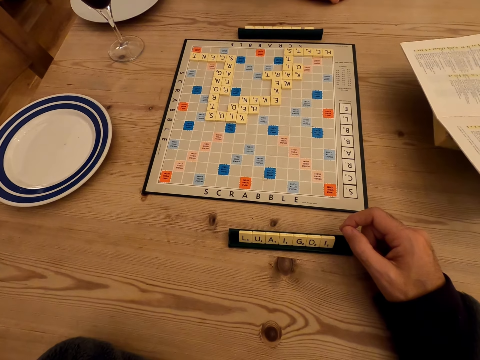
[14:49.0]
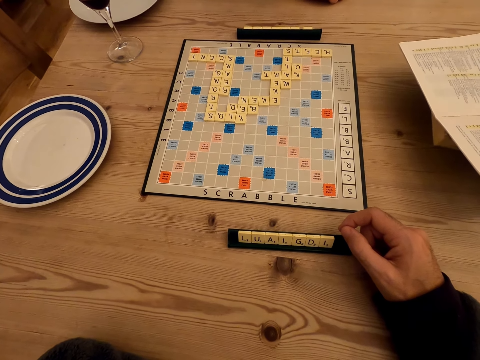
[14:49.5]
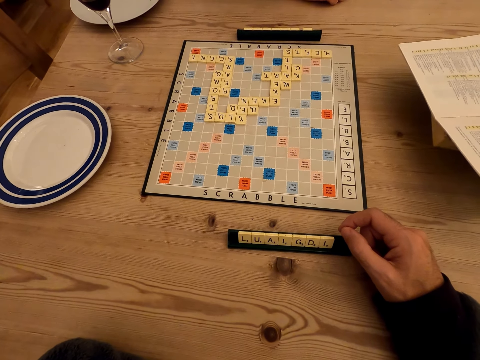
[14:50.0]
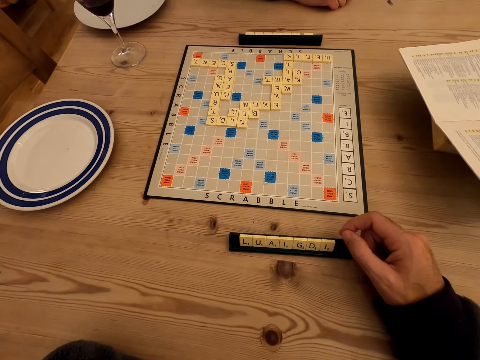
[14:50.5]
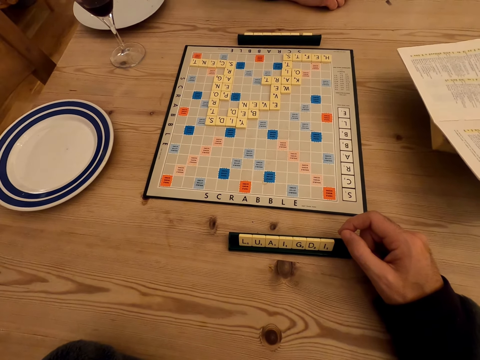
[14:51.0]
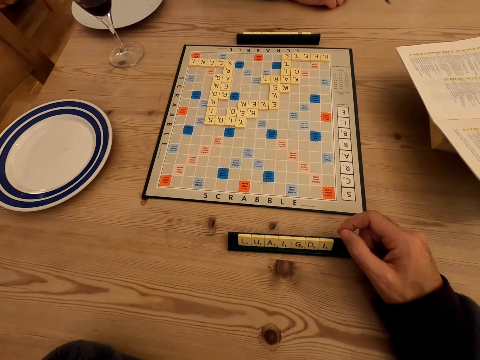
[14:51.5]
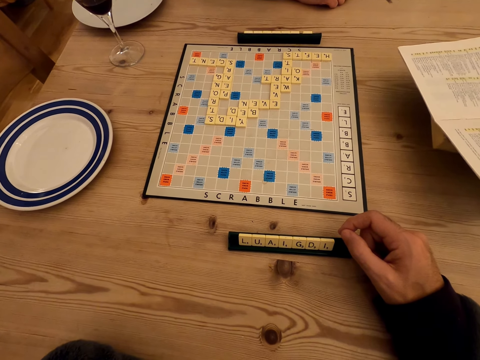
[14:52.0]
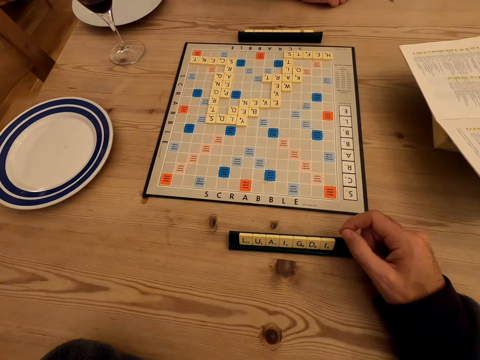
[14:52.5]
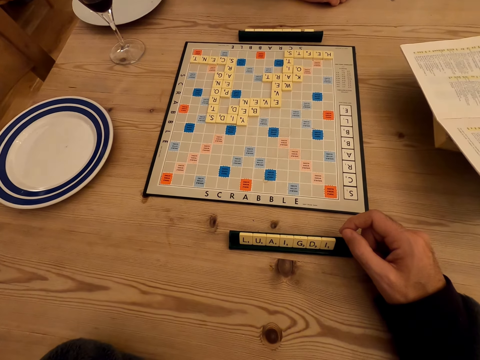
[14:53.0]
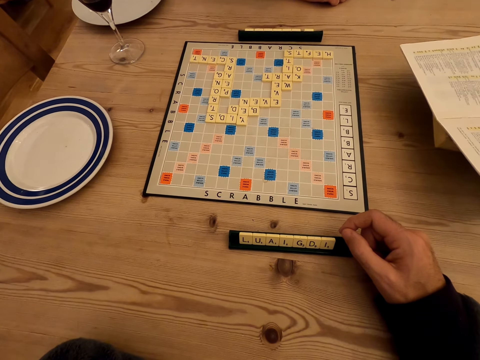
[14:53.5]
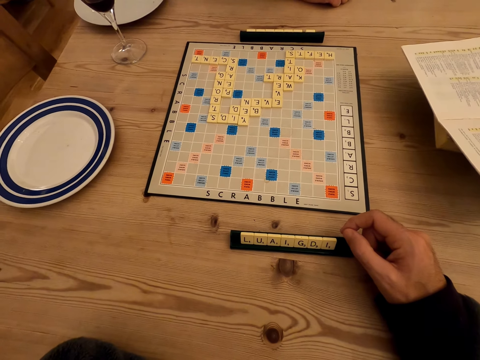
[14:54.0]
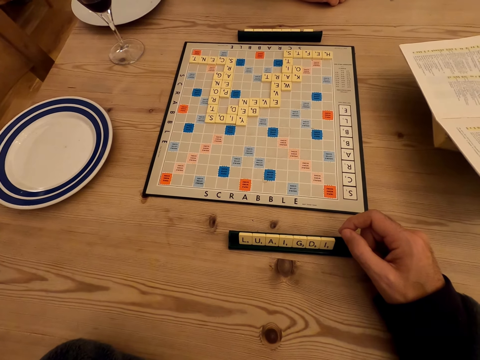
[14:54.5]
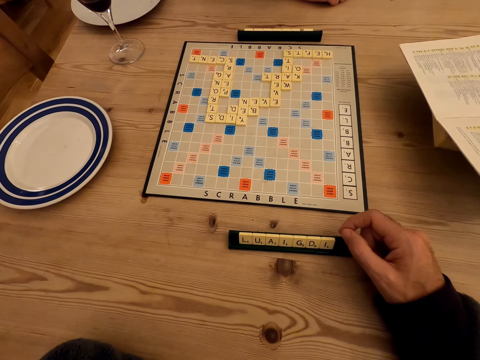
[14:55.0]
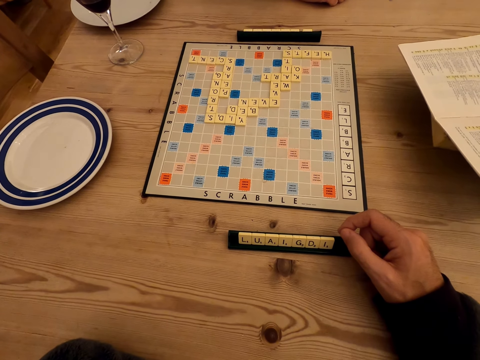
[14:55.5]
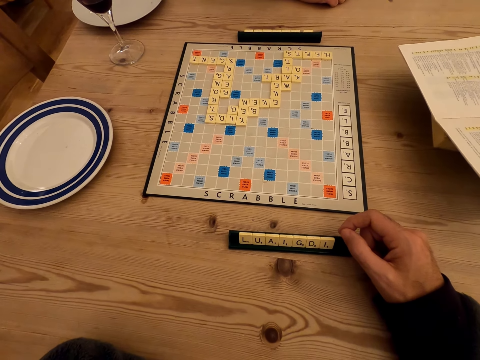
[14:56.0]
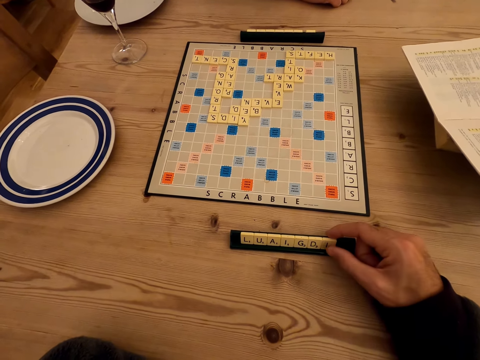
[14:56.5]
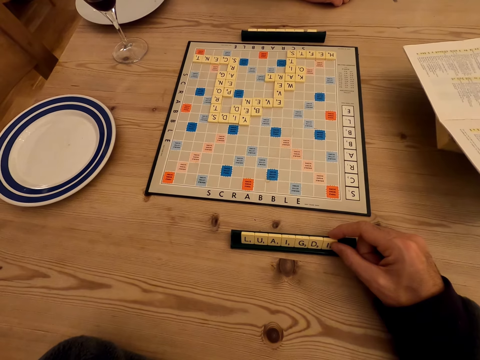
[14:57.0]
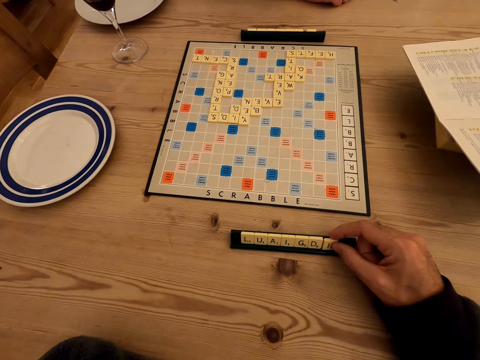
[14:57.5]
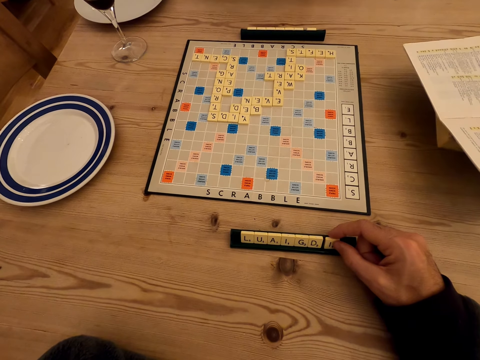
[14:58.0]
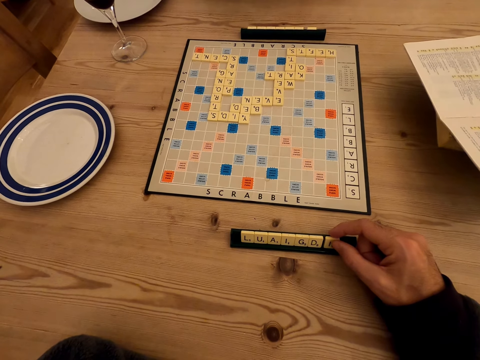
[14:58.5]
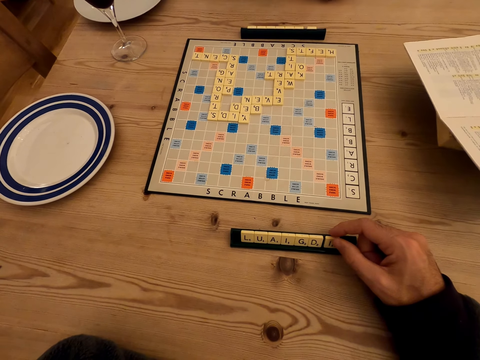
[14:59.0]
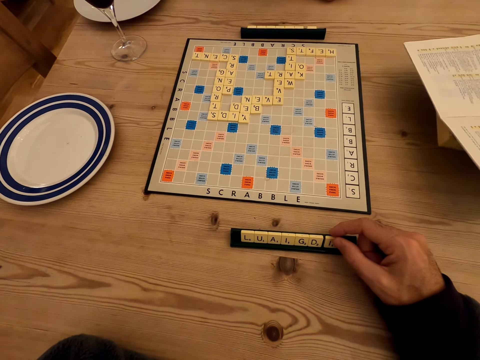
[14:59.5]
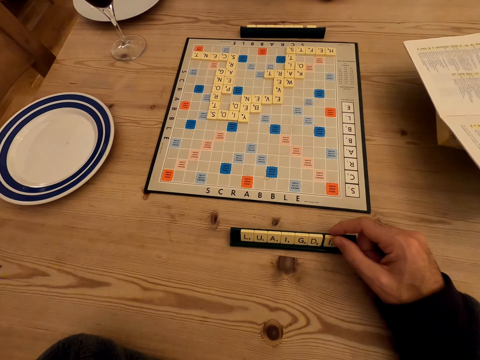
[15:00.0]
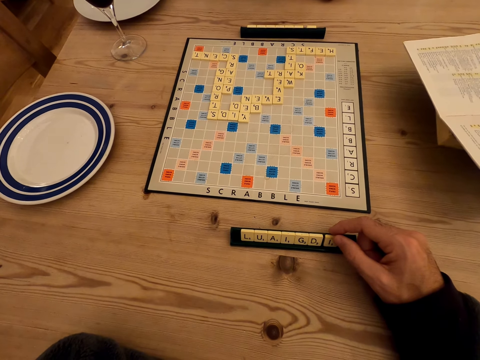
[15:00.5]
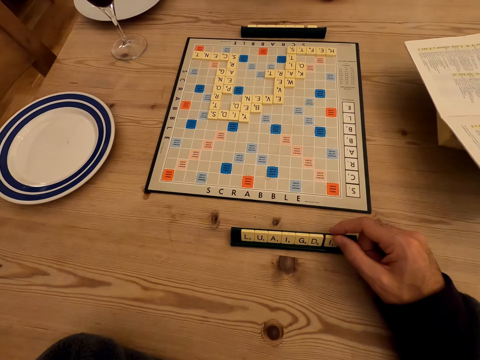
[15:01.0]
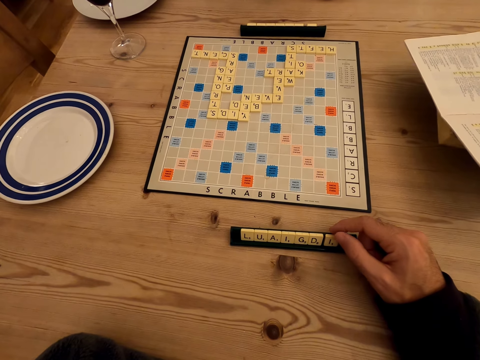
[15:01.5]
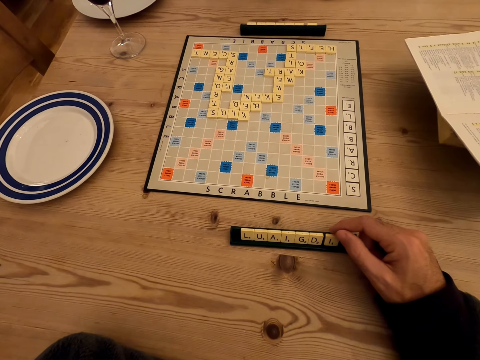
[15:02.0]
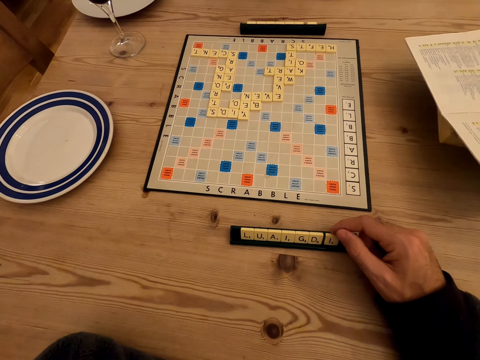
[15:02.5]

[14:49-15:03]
The camera wearer touches something. They touch the scrabble board. They pick up a letter. A lady stares at the scrabble board. The camera wearer stares at the scrabble board.

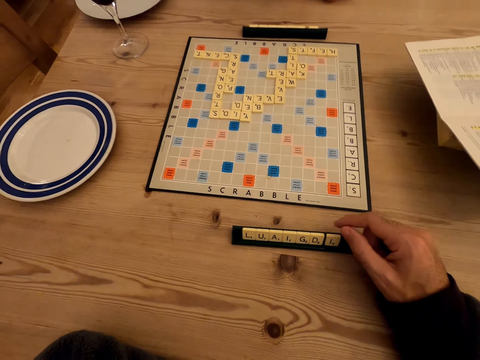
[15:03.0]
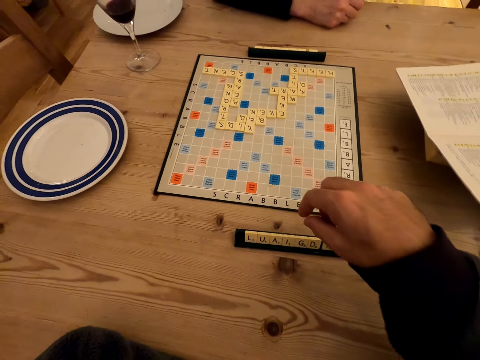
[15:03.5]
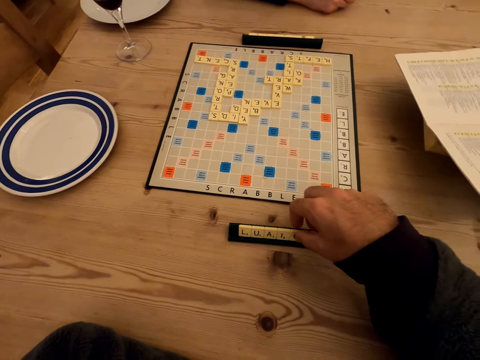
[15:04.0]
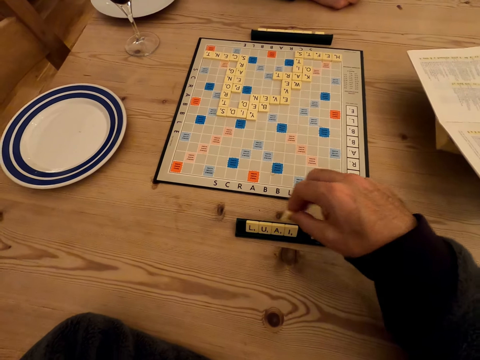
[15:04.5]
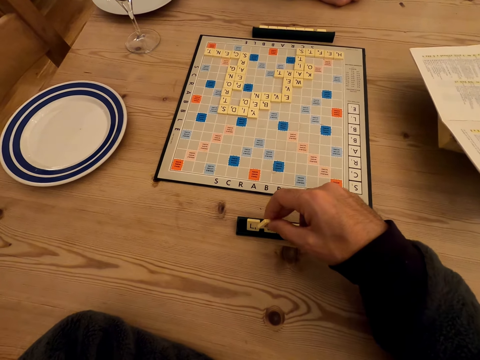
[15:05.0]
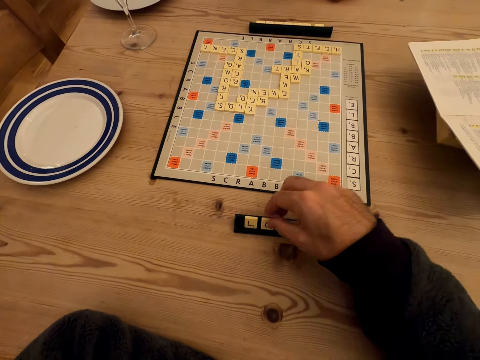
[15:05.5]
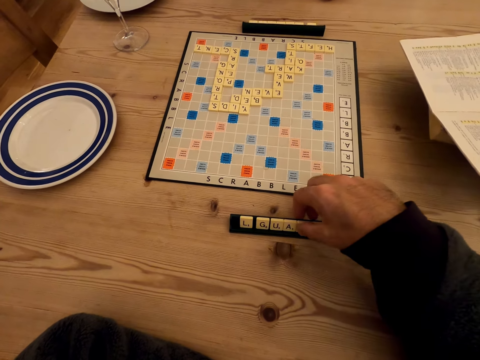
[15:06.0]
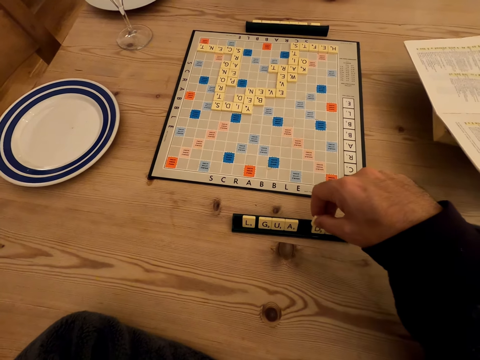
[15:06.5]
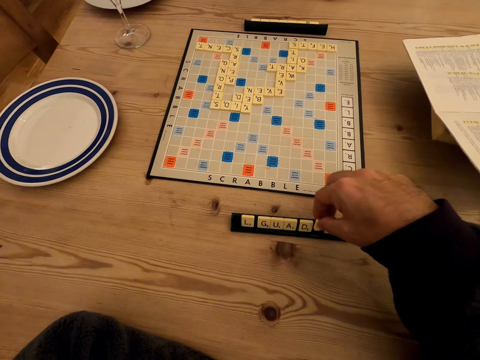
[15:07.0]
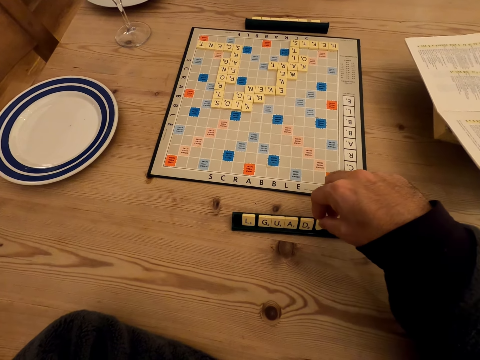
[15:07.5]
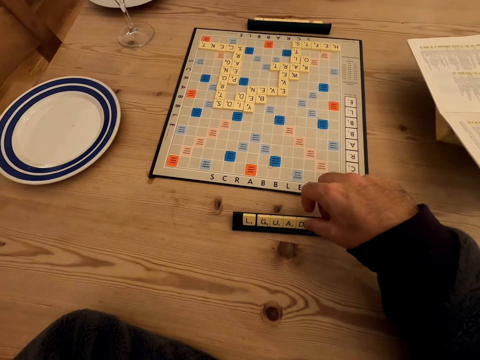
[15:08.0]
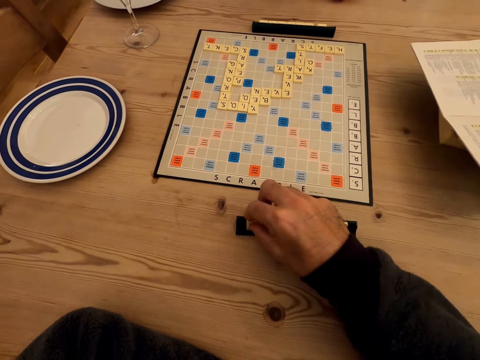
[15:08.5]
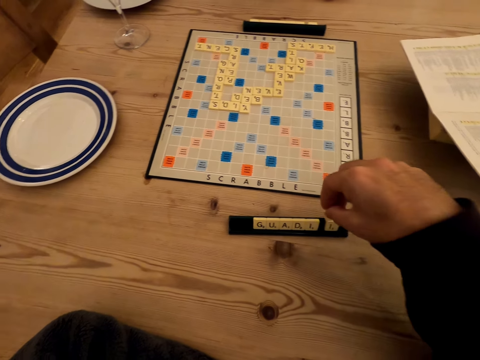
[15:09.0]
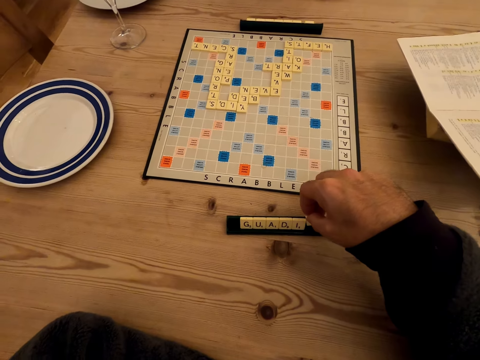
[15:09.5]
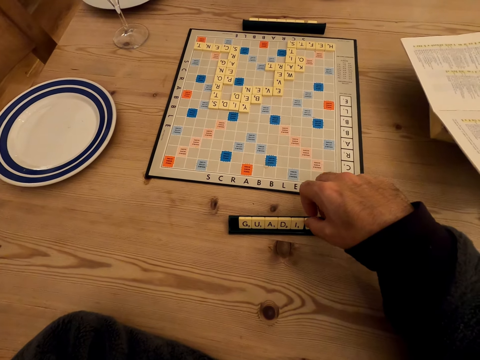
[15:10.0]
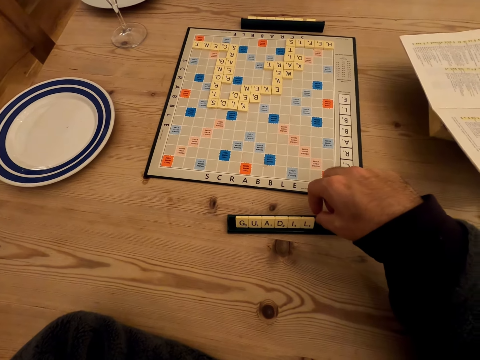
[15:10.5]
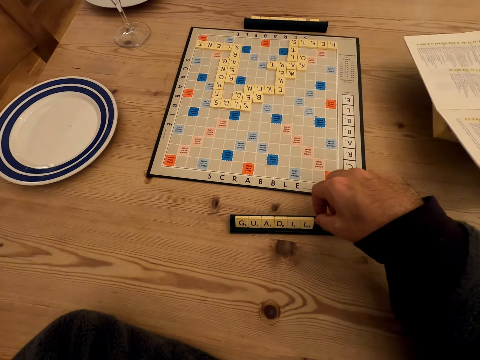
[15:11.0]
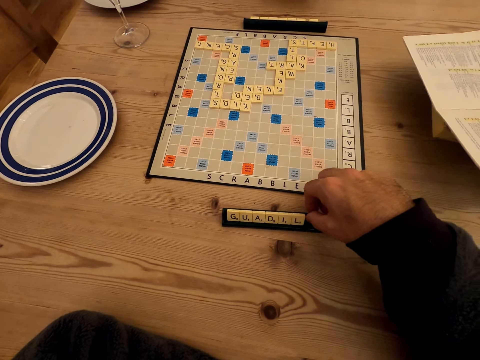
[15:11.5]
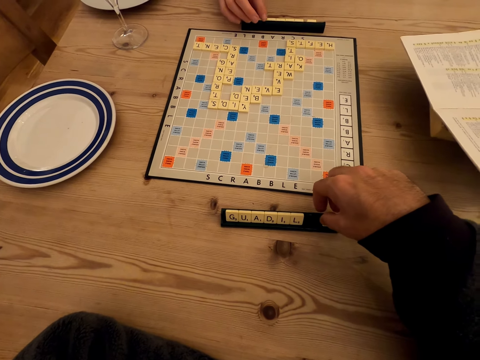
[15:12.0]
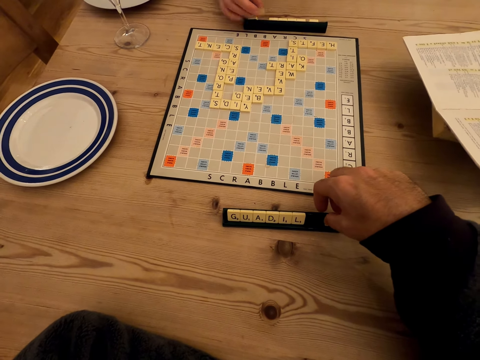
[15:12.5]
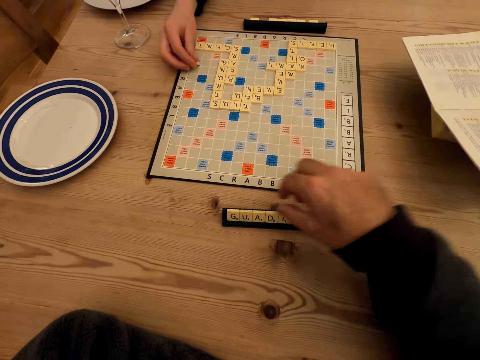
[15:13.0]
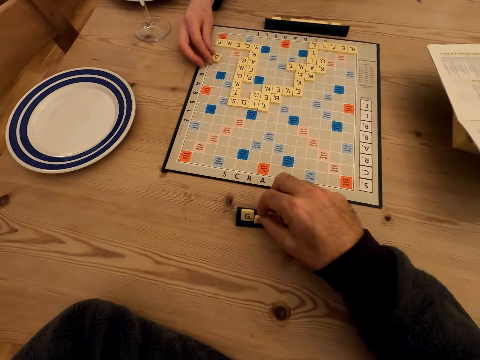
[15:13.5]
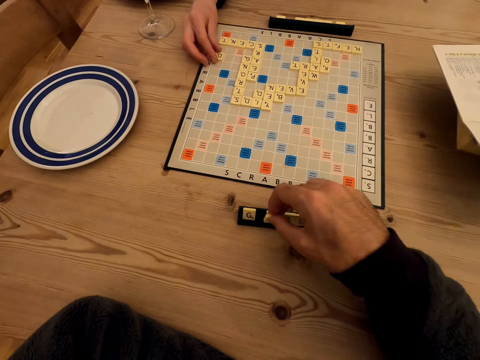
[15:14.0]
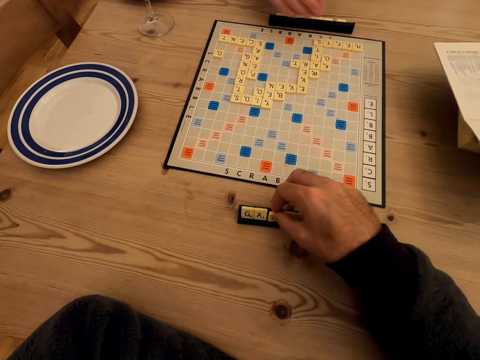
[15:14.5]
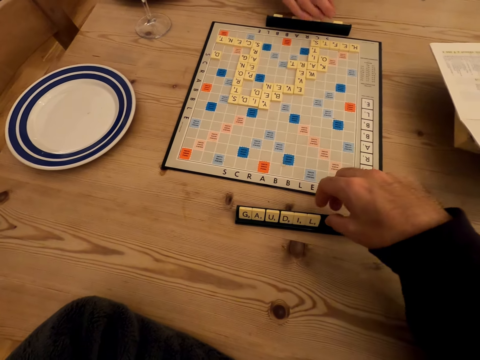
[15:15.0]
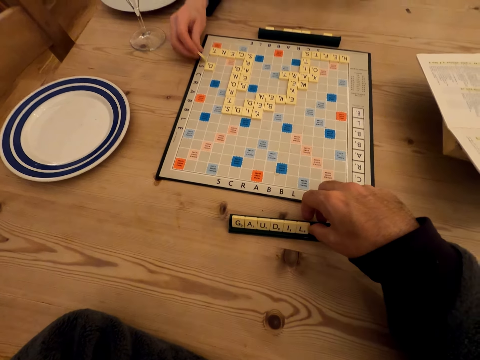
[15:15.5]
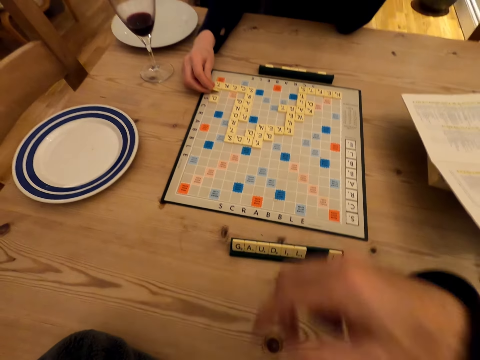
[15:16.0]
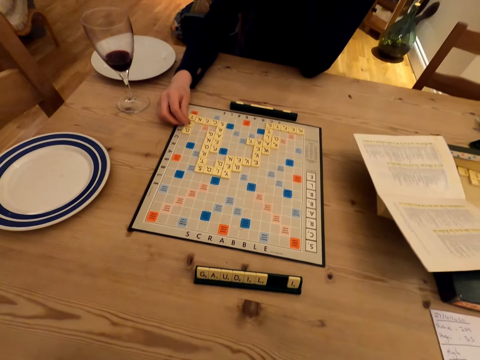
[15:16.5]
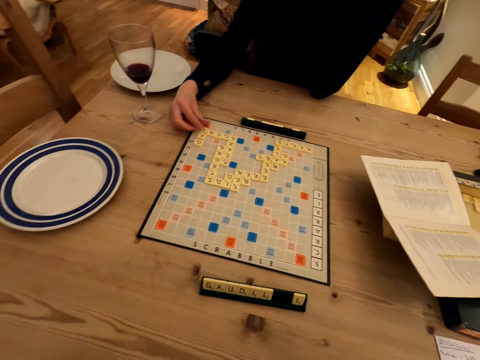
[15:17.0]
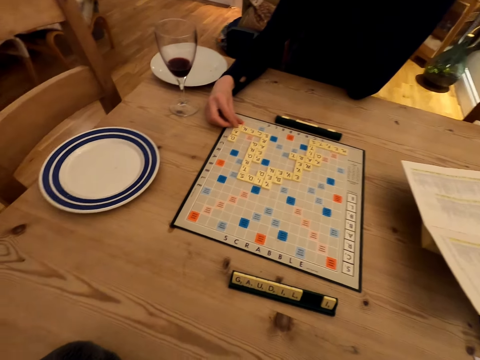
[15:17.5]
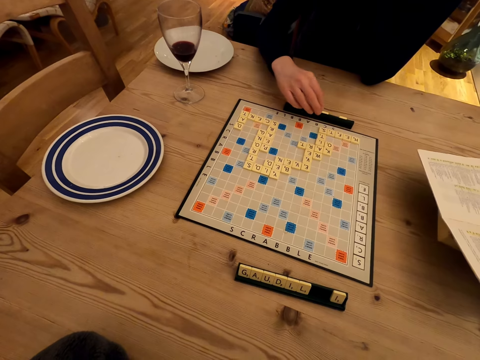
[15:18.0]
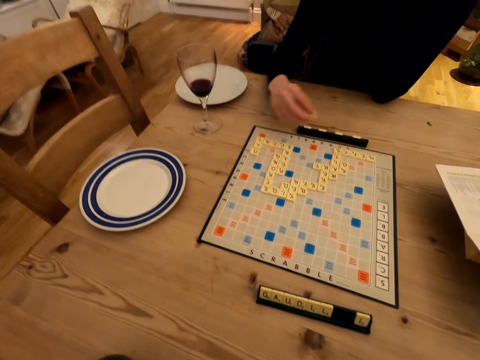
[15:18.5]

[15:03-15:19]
A lady stares at the scrabble board. The camera wearer arranges the scrabble cubes. The lady arranges letters on the table. She plays the scrabble game. The camera wearer arranges the scrabble cubes. The lady plays the scrabble game. The camera wearer moves a hand.
